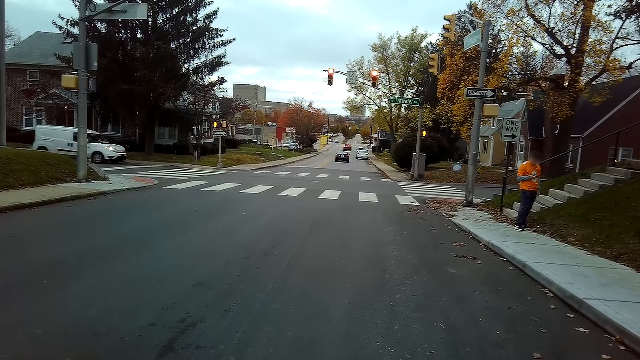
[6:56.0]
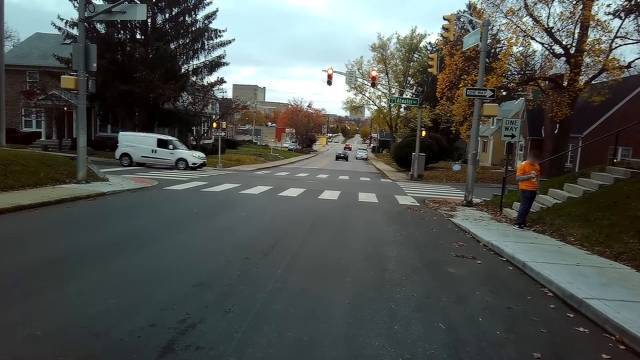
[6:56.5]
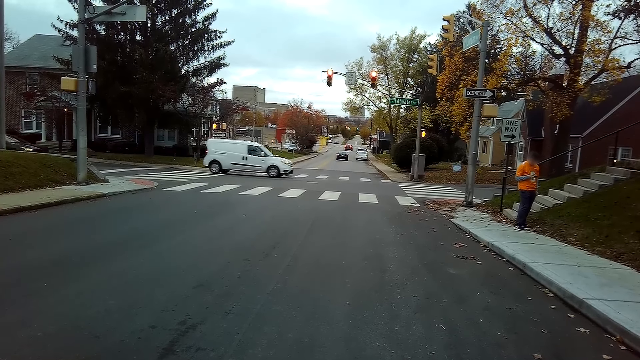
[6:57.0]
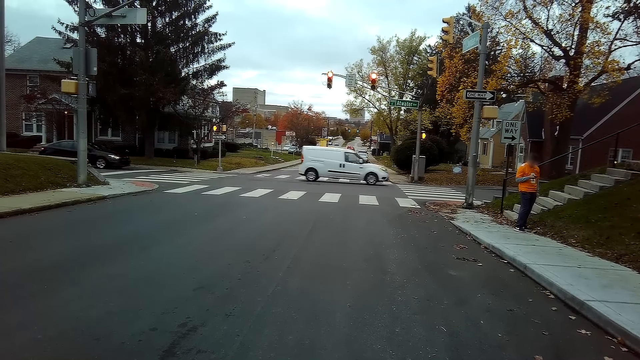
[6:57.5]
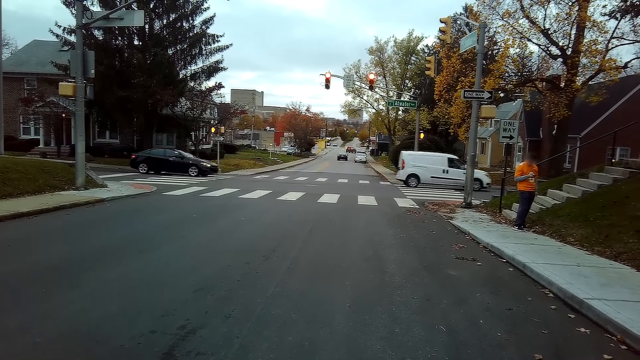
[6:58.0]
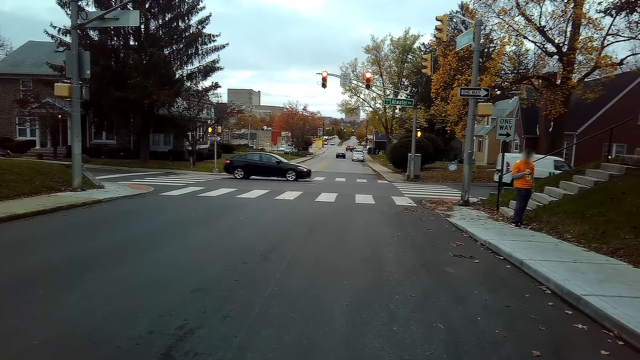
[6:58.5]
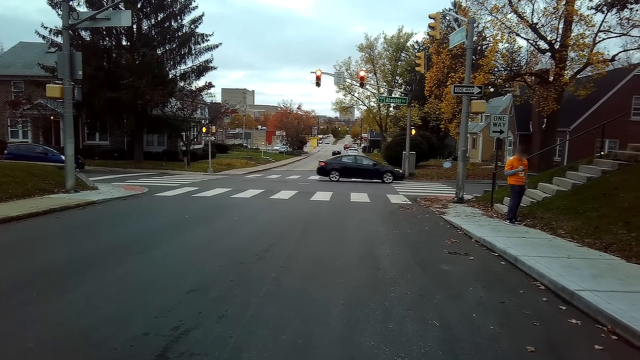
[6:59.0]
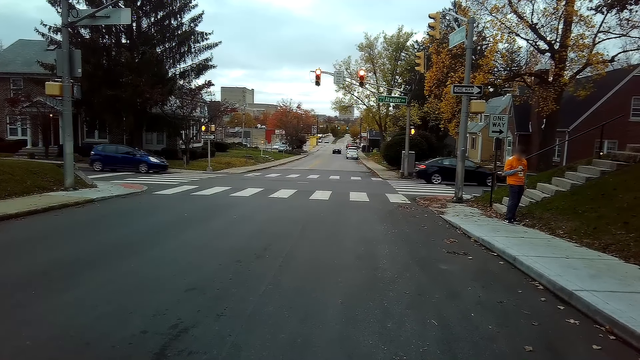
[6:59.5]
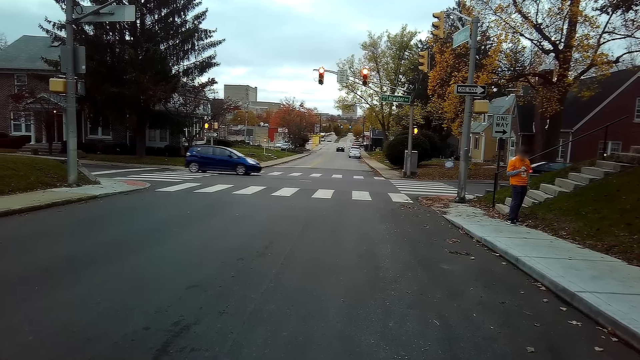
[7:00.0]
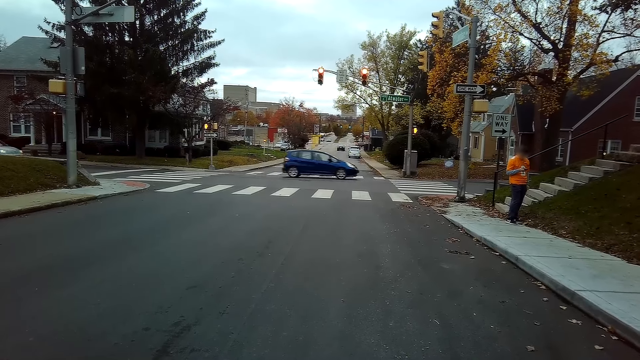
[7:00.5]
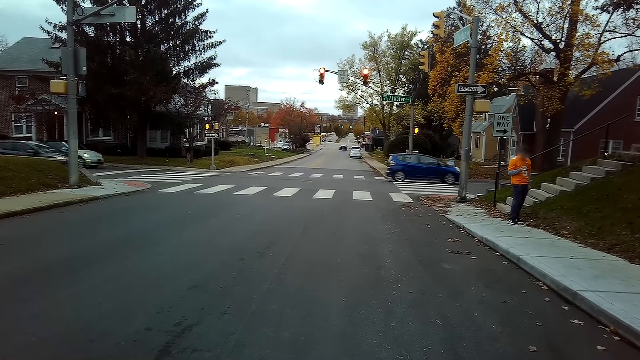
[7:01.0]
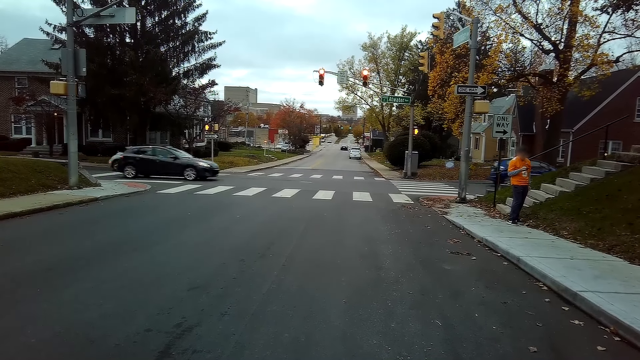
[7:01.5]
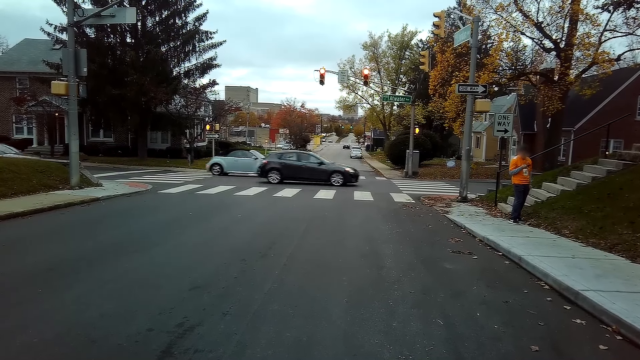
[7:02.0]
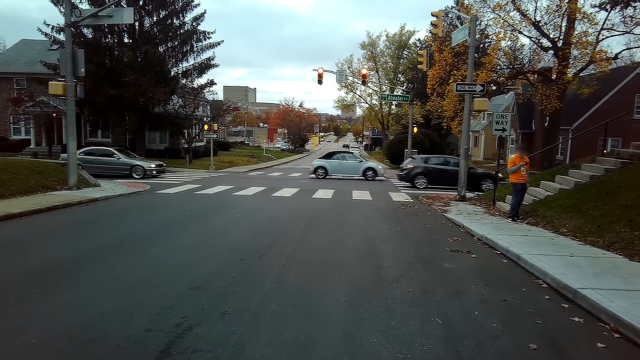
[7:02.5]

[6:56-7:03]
The camera wearer stops the bicycle.

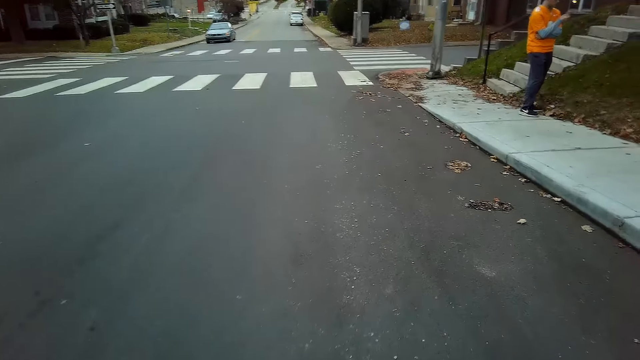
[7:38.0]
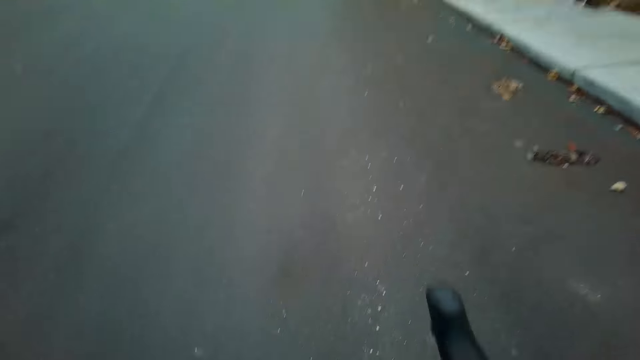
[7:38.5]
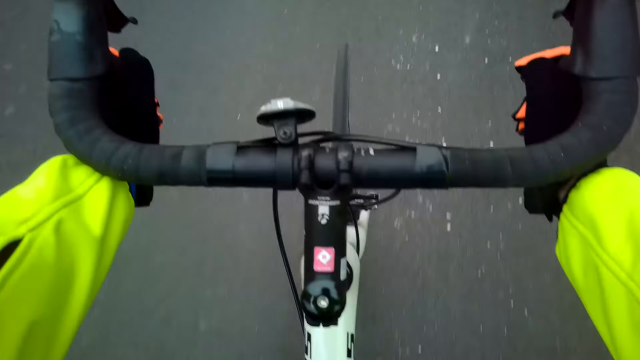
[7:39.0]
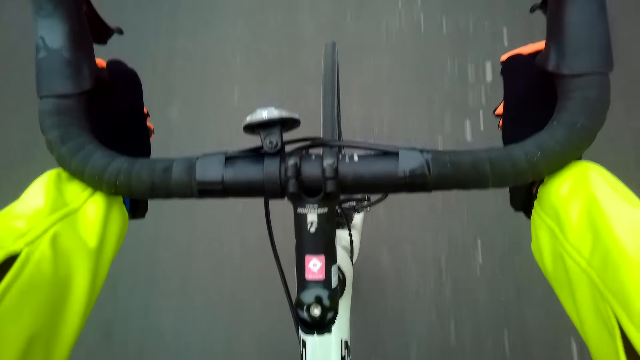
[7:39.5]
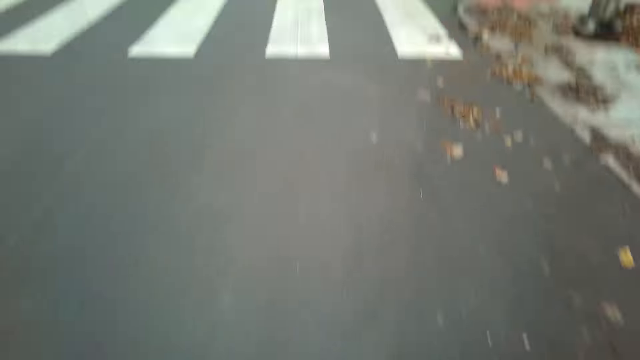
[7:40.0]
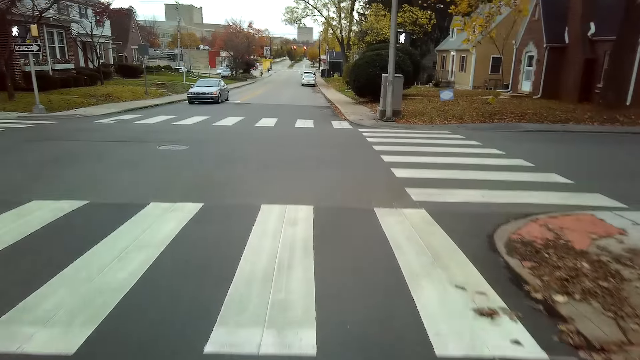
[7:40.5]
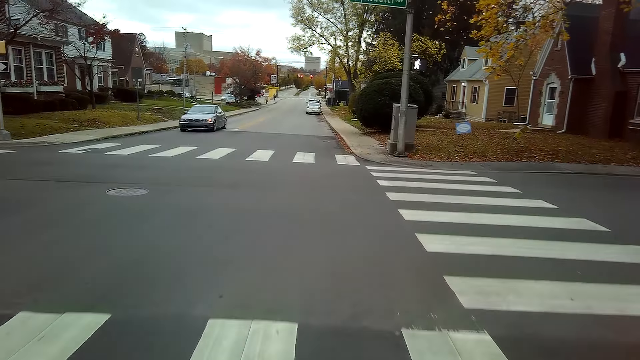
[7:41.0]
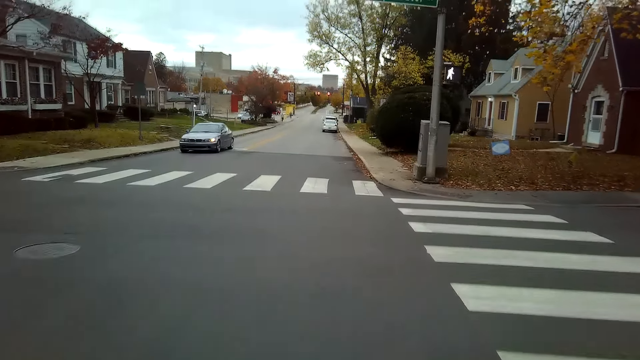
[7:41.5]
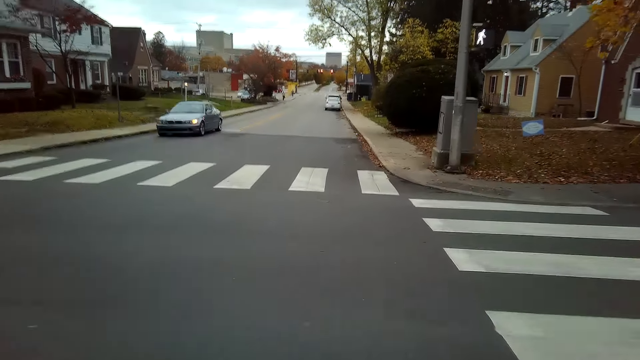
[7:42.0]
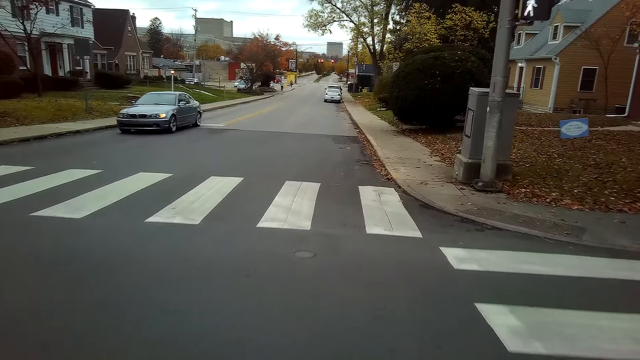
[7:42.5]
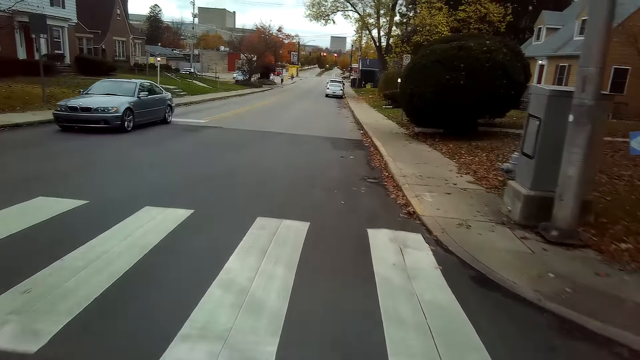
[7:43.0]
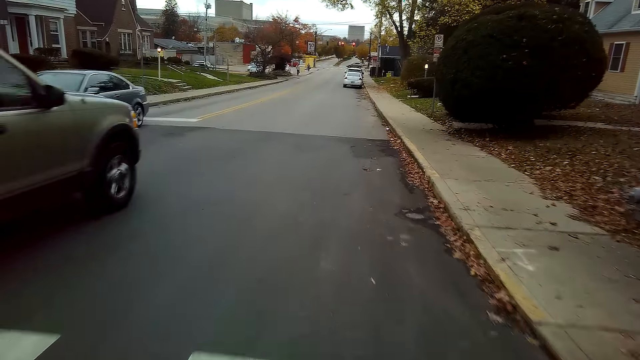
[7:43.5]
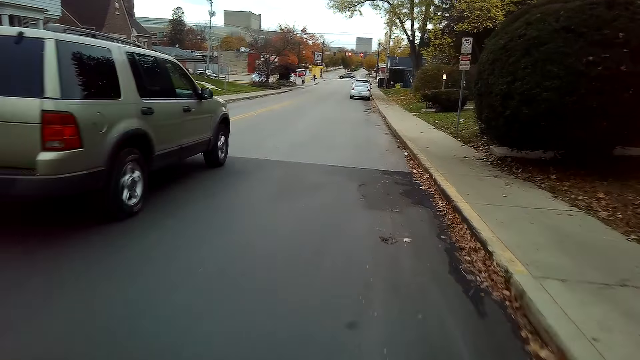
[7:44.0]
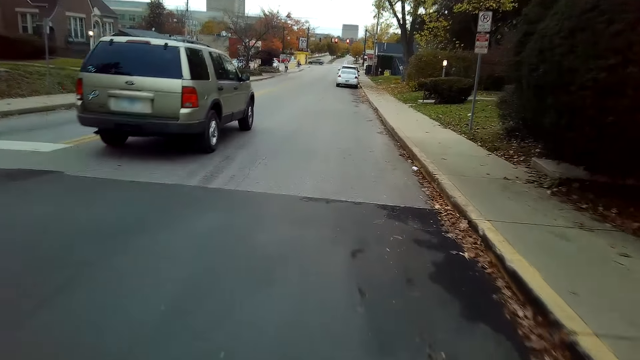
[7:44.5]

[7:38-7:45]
The camera wearer rides a bicycle on the road.

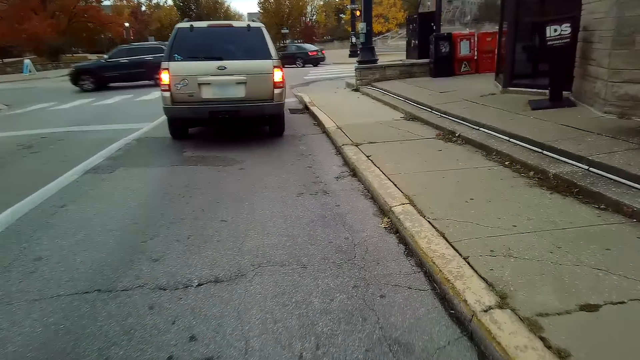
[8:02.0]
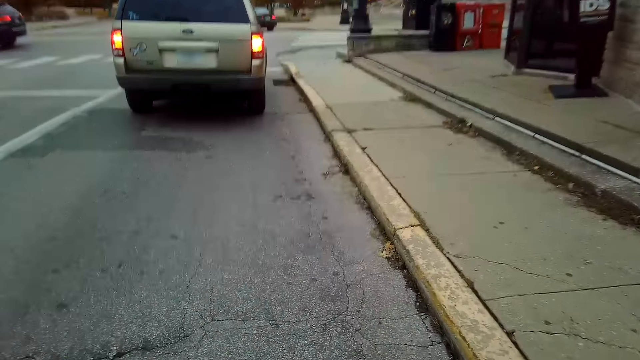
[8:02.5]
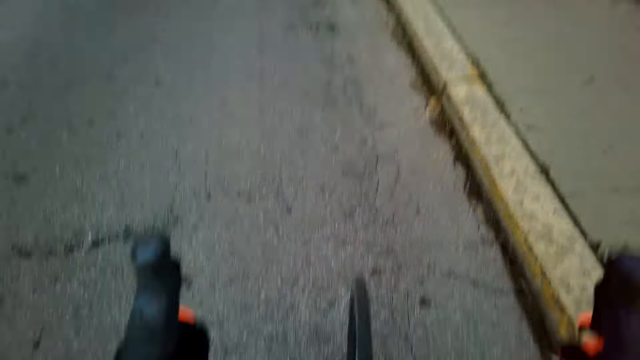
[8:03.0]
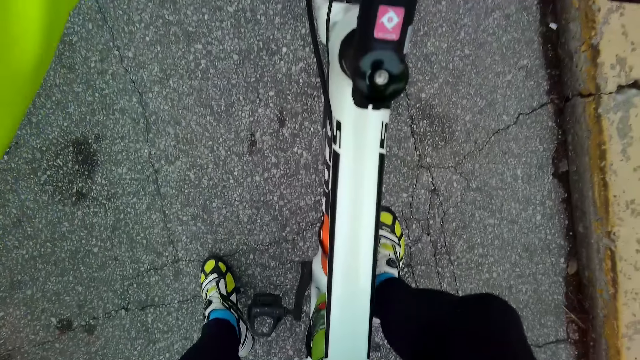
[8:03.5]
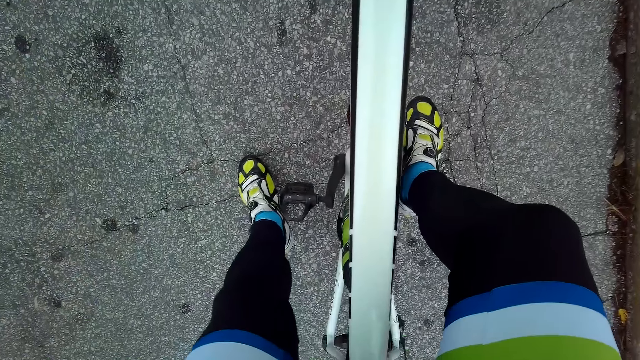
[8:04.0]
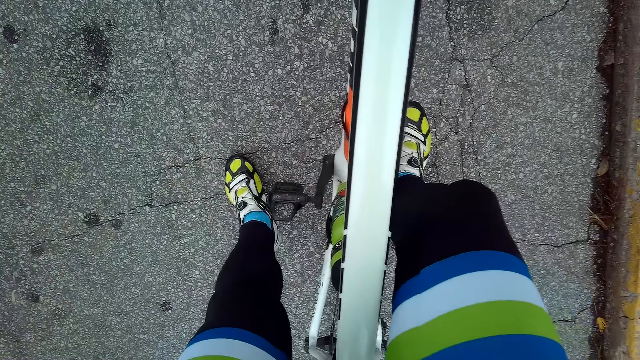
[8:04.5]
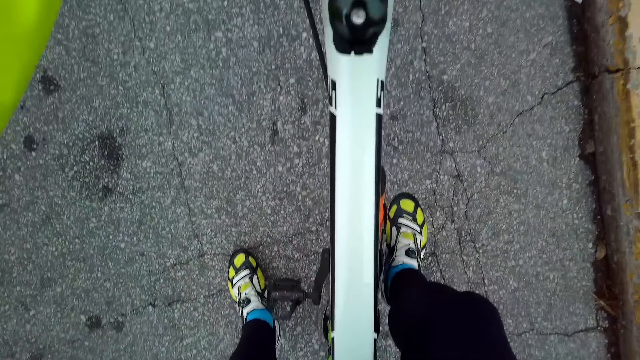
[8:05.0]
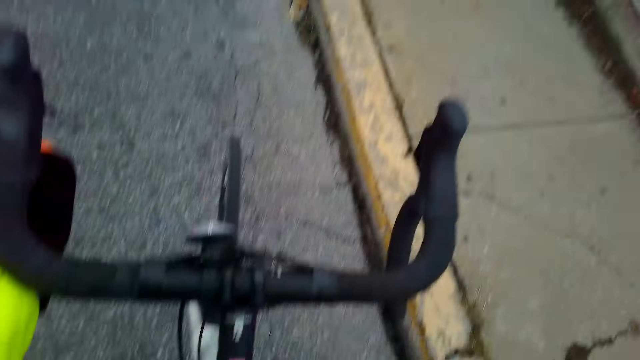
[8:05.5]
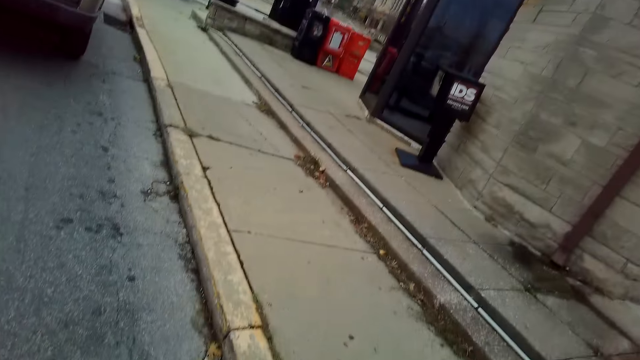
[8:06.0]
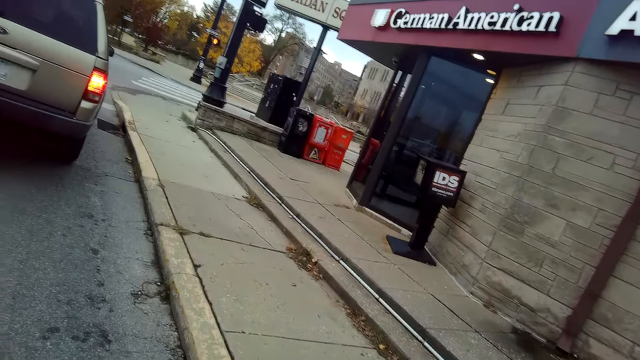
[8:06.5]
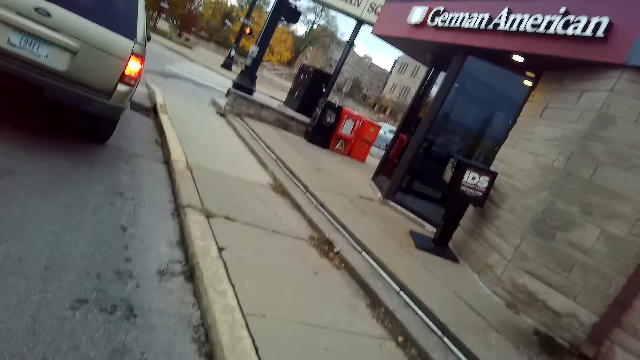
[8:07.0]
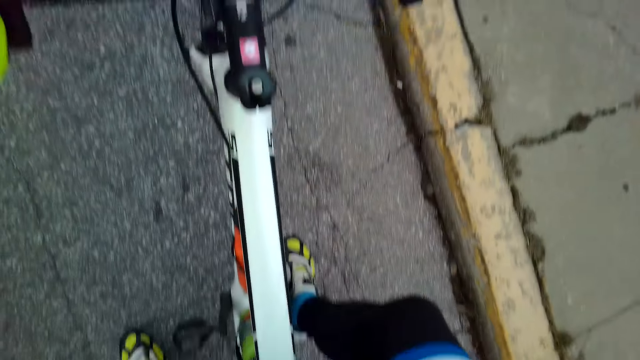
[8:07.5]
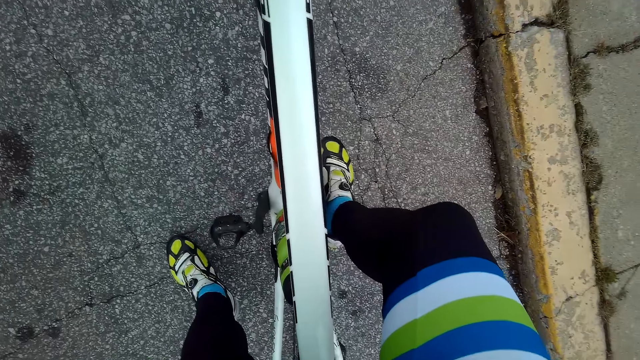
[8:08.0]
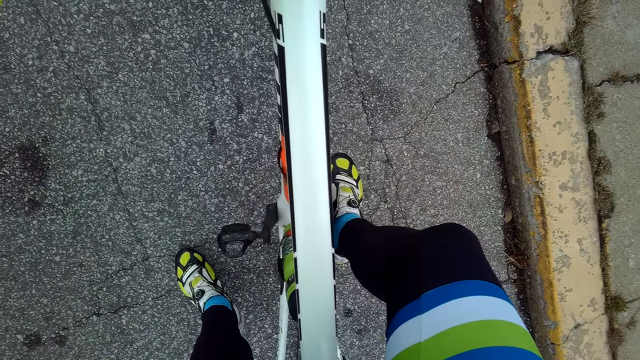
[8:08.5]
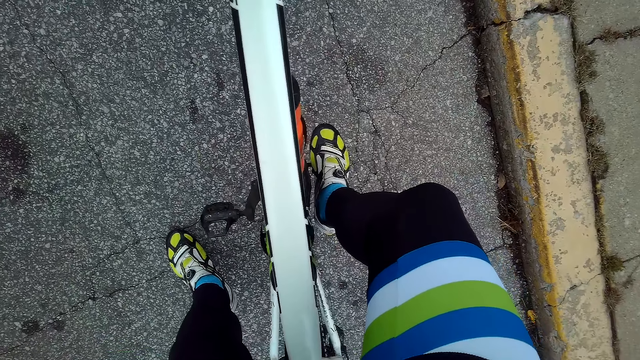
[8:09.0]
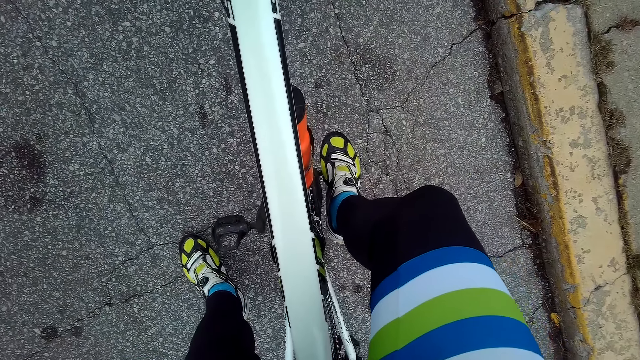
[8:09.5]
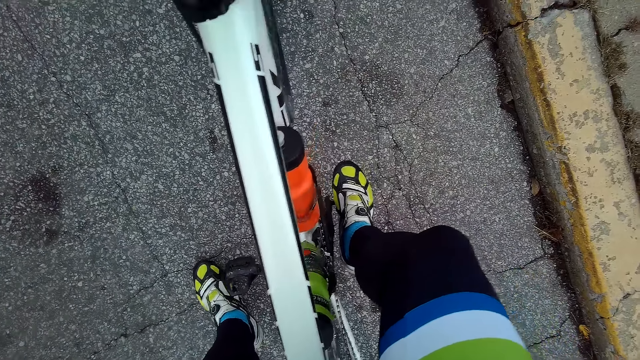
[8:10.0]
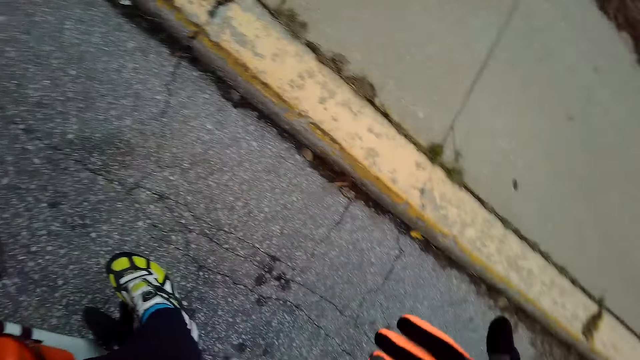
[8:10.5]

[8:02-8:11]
The camera wearer stops on the road.
